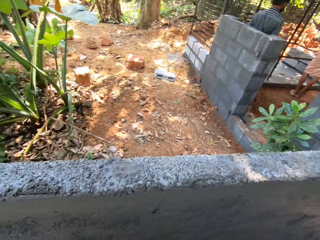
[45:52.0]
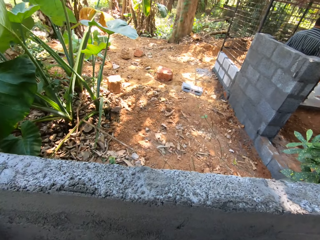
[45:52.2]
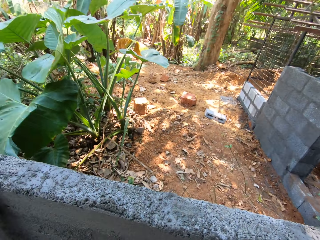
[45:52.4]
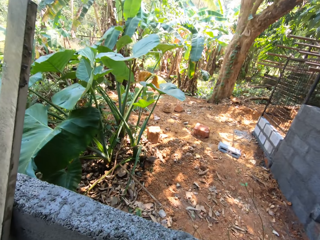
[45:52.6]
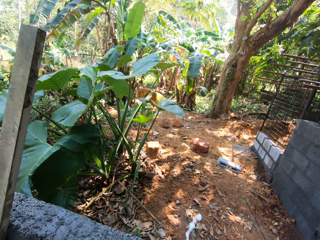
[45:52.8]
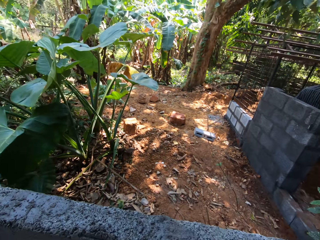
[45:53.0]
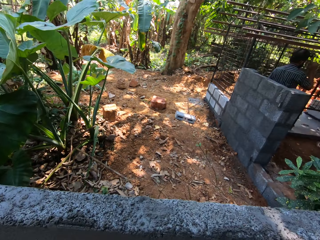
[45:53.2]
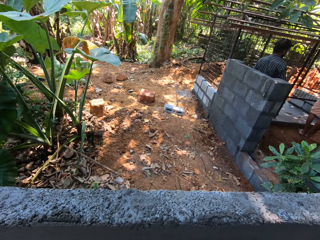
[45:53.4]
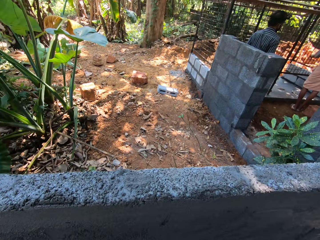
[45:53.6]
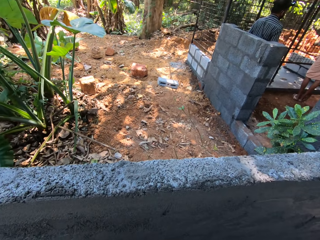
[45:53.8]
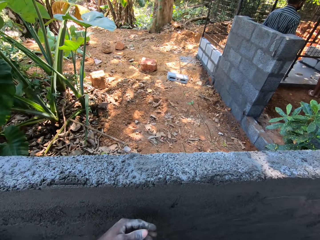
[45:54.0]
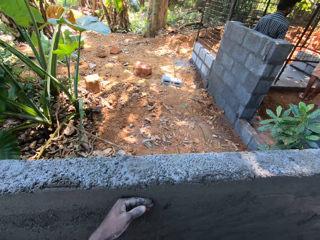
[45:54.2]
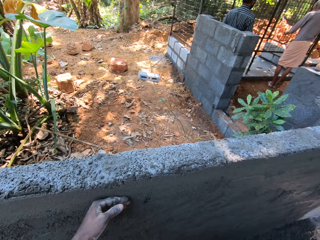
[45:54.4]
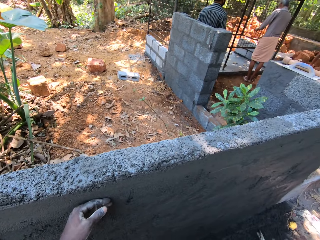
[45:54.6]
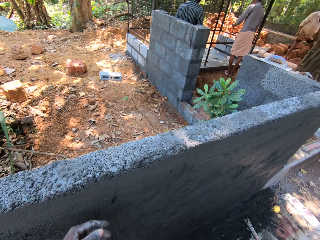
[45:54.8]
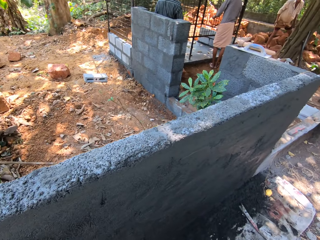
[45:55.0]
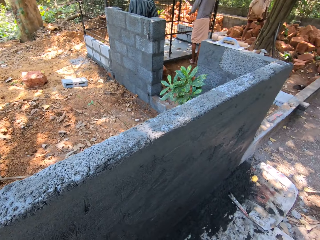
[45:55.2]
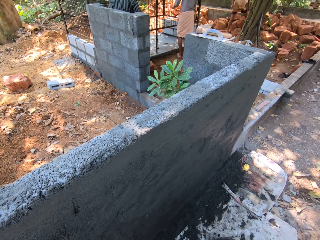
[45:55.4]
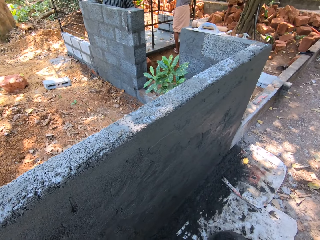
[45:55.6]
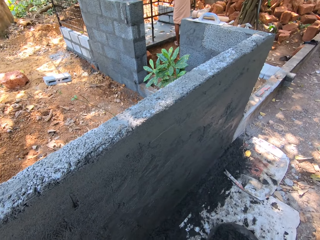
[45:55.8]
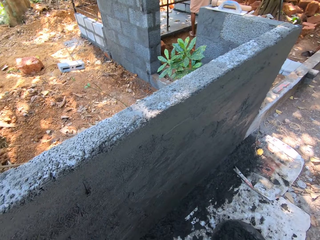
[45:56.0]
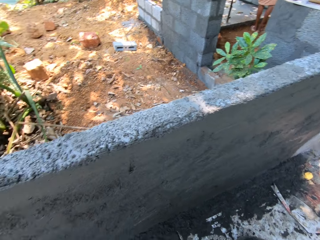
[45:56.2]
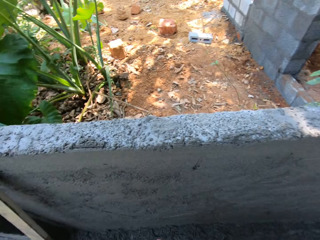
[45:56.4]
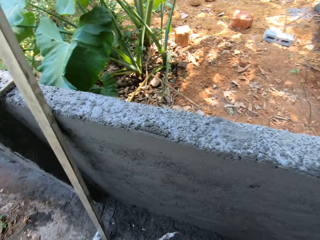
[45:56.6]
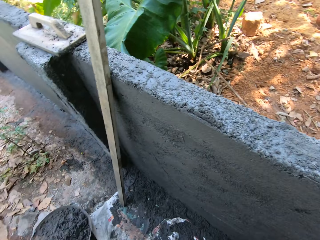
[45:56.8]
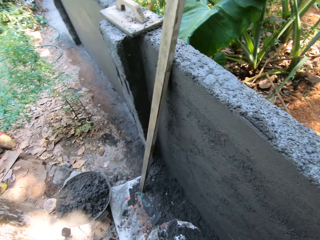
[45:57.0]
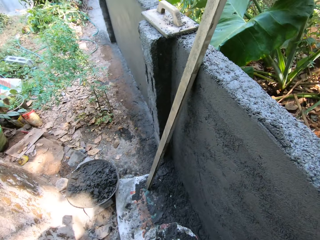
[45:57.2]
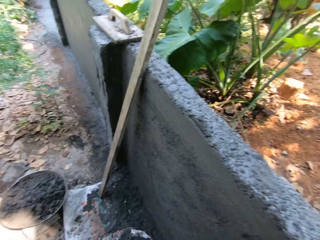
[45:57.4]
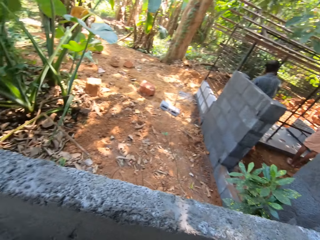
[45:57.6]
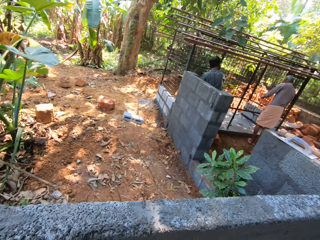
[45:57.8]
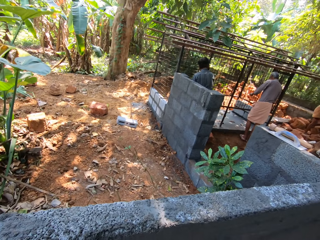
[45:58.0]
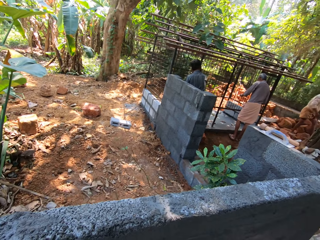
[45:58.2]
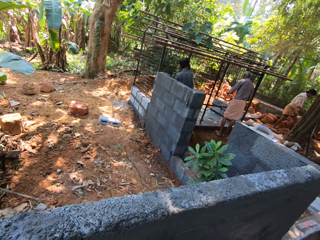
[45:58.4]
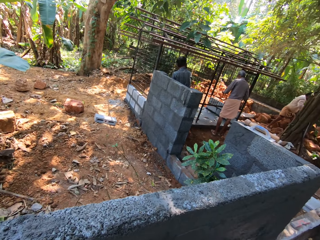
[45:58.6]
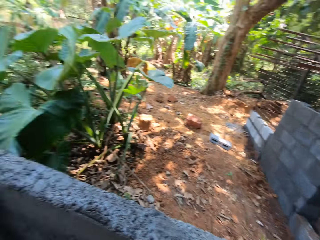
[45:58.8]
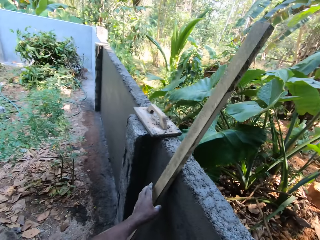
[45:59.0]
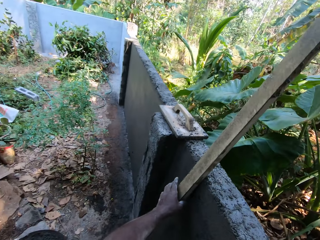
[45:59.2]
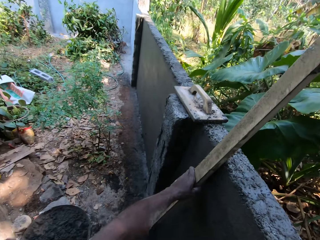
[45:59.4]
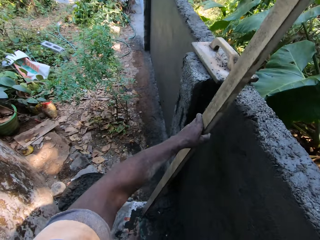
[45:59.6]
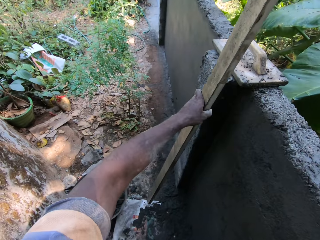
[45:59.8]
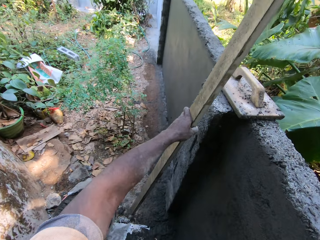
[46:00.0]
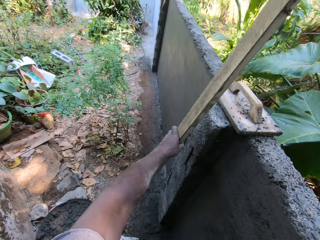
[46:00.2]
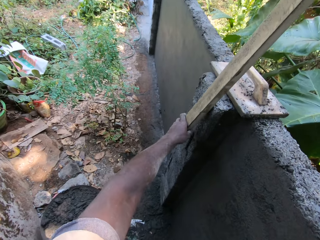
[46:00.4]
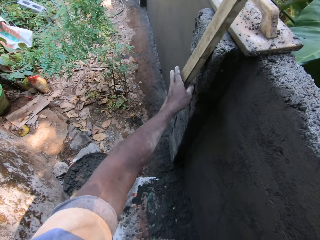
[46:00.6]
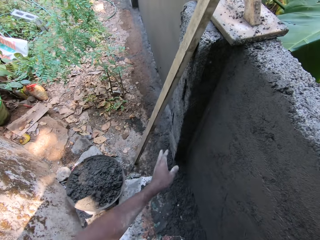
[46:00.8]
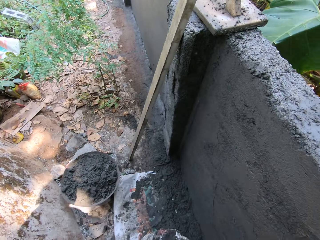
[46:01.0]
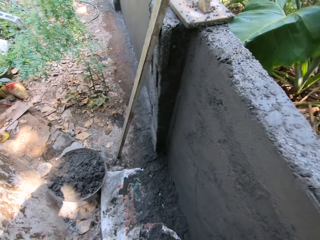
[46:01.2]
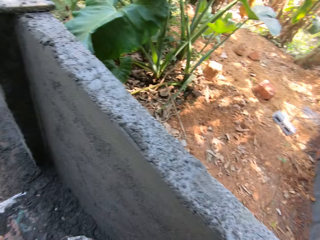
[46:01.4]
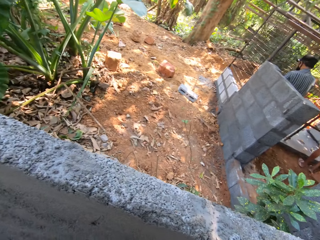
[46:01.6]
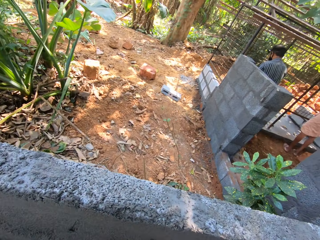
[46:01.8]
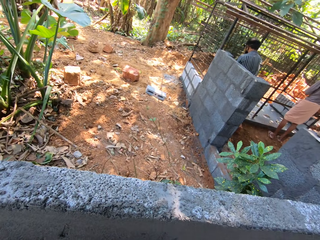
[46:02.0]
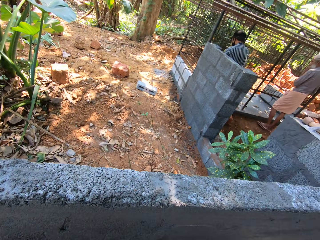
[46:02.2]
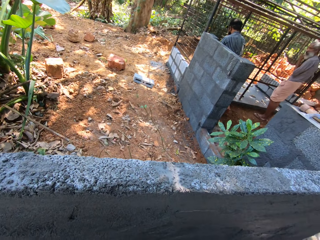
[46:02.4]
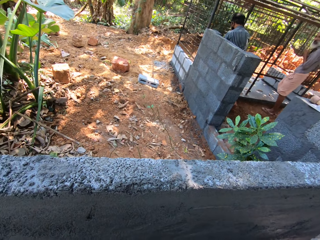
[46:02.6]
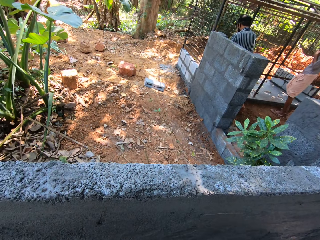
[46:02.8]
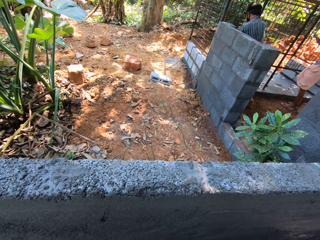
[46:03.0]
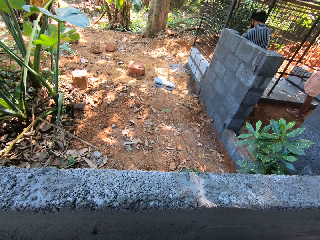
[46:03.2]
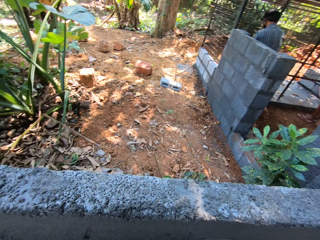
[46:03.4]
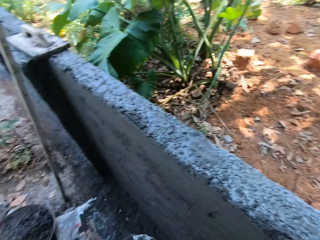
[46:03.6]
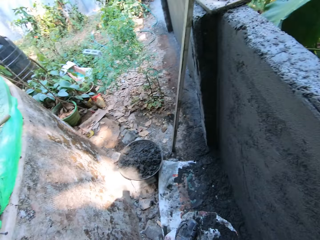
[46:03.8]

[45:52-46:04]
The camera wearer places his left hand on the wall. He picks the piece of wood from the wall with his left hand. He places the piece of wood by the wall with his left hand.

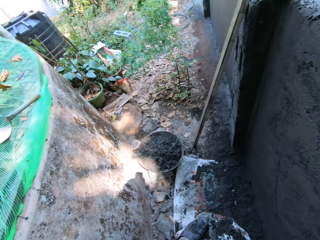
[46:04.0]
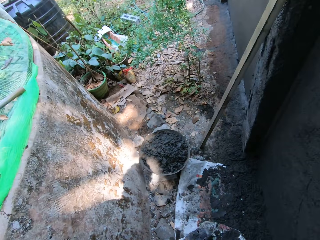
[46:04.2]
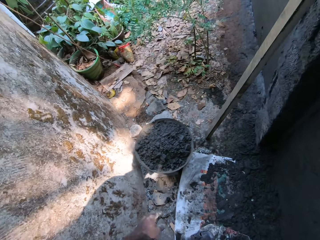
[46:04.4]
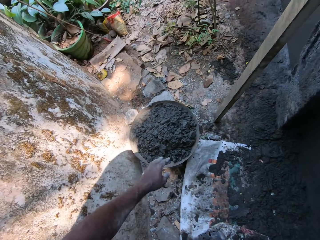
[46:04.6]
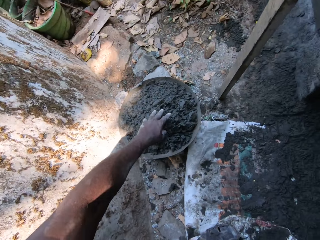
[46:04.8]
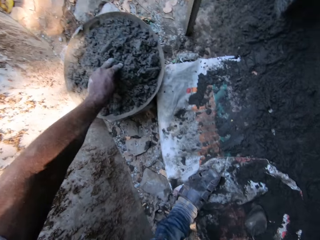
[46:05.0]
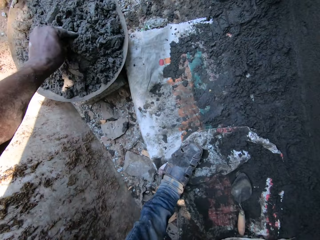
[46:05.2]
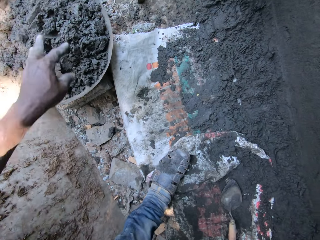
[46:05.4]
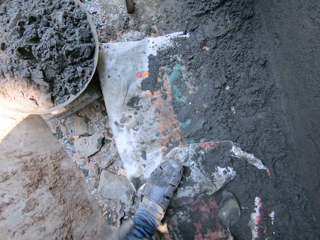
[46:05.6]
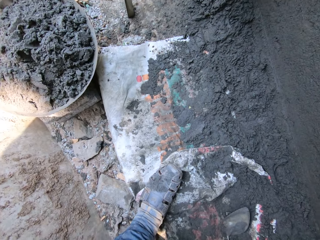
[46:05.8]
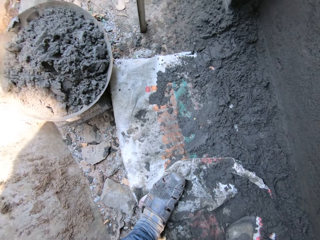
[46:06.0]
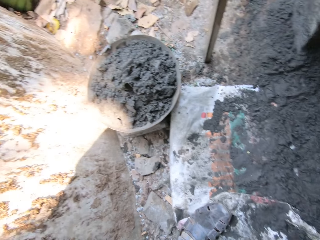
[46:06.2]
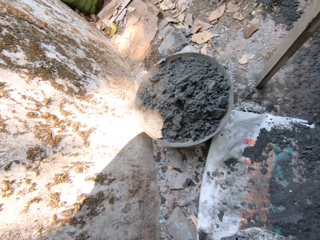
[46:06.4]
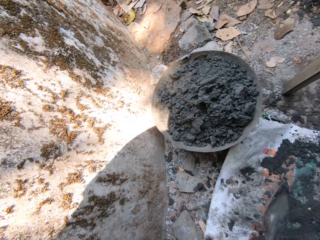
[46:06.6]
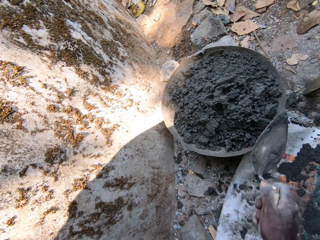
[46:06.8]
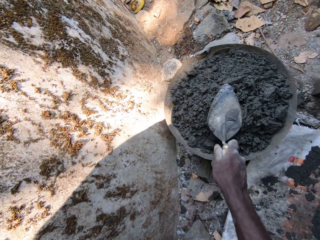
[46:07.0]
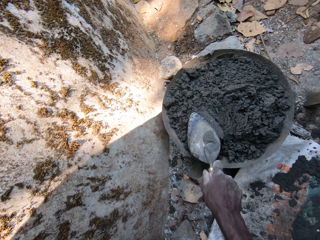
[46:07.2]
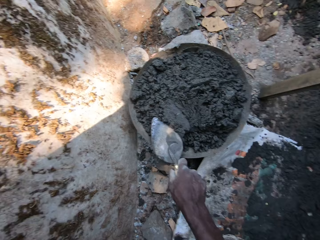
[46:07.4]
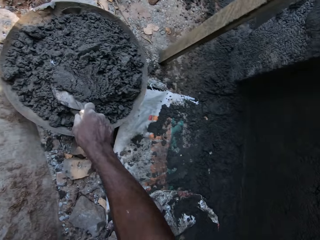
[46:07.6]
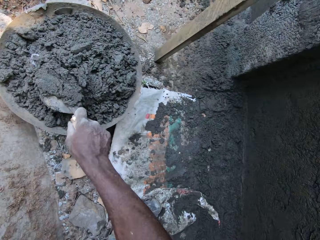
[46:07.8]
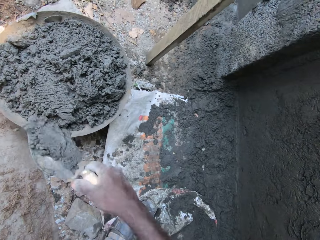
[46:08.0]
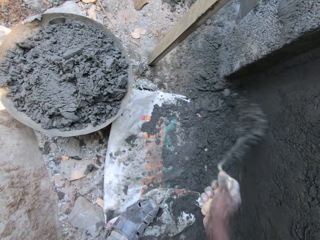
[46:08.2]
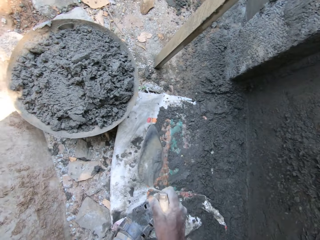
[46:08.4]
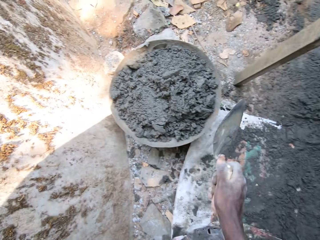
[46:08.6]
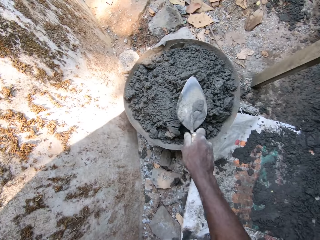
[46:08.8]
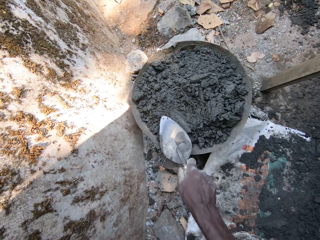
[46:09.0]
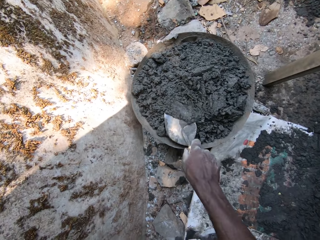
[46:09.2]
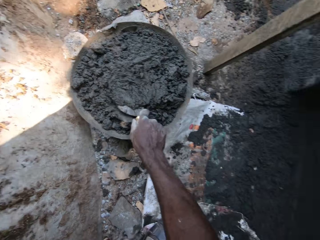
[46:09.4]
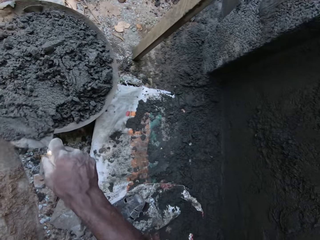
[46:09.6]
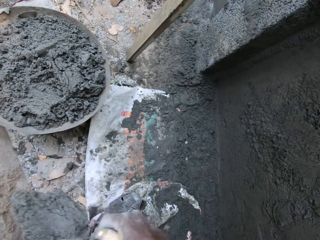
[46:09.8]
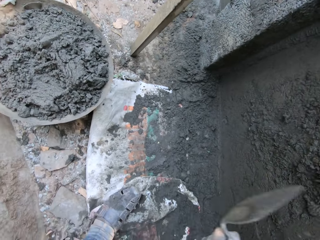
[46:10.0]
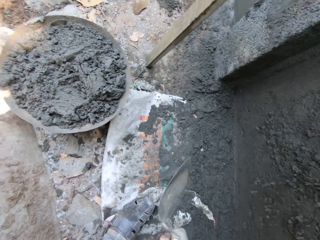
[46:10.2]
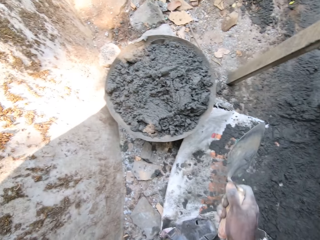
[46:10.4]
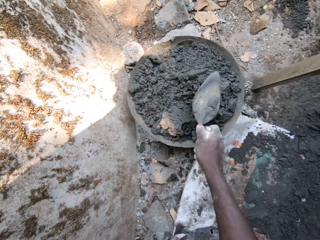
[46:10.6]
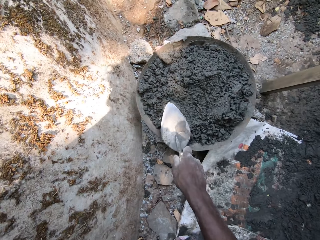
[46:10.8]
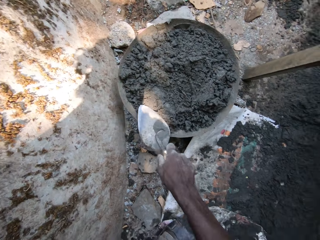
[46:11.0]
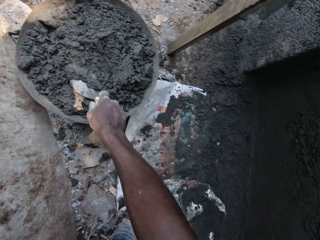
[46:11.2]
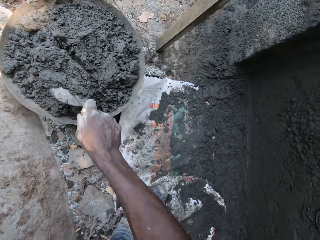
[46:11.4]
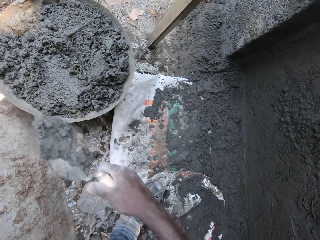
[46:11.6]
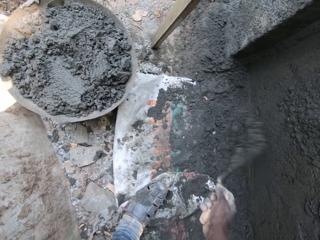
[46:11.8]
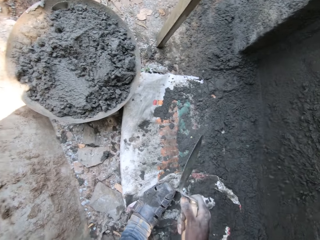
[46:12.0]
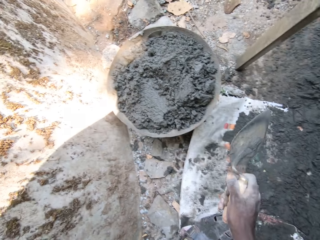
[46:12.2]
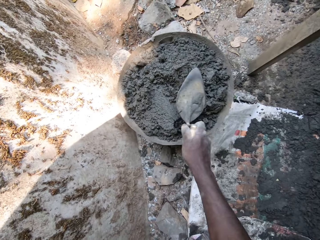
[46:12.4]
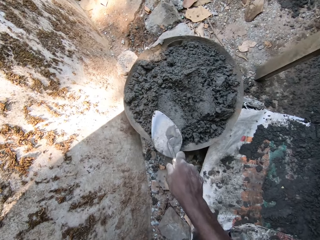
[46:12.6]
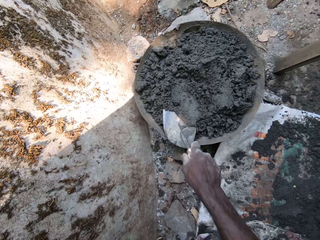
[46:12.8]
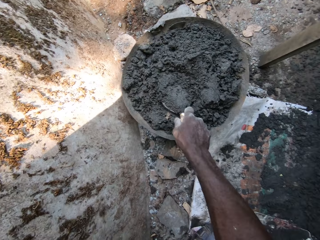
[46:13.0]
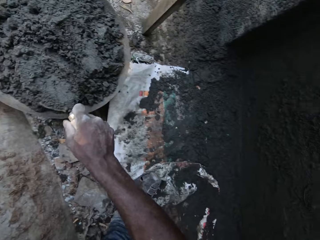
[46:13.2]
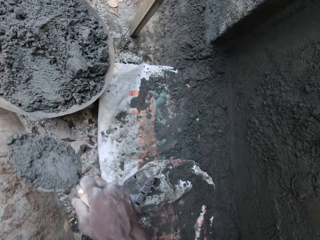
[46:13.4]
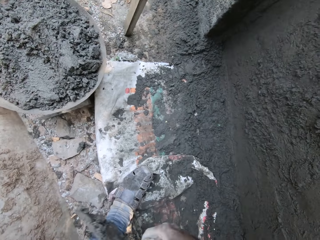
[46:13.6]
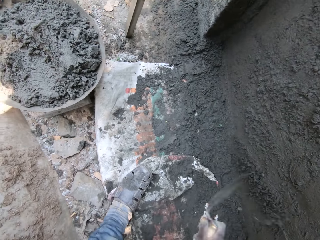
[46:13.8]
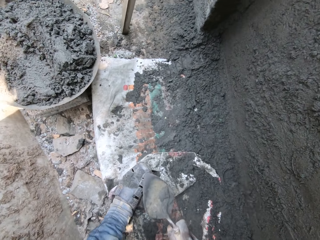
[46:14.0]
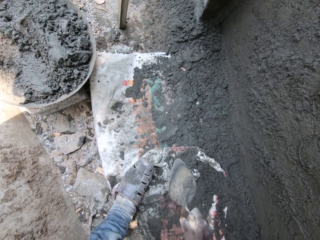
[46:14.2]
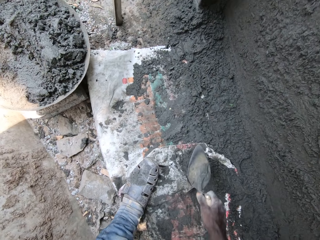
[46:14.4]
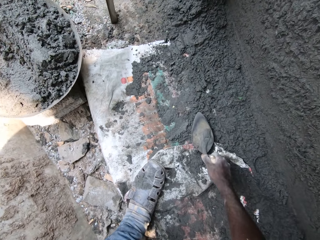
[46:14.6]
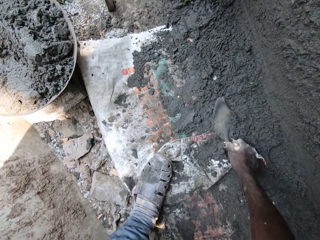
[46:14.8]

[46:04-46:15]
The camera wearer checks the cement mortar in a head pan on the ground with his left hand. He picks up a hand trowel from the ground with his right hand. He scoops the cement mortar from the head pan with the hand trowel. He spreads the cement mortar in the hand trowel on the wall with his right hand. He scoops the cement mortar from the head pan with the hand trowel in his right hand. He spreads the cement mortar in the hand trowel on the wall with his right hand. He scoops the cement mortar from the head pan with the hand trowel. He spreads the cement mortar in the hand trowel on the wall with his right hand. He scoops the cement mortar from the head pan with the hand trowel. He spreads the cement mortar in the hand trowel on the wall with his right hand.
